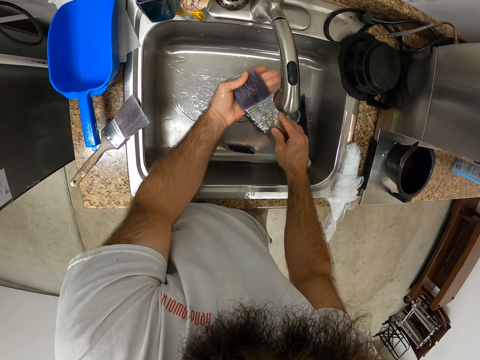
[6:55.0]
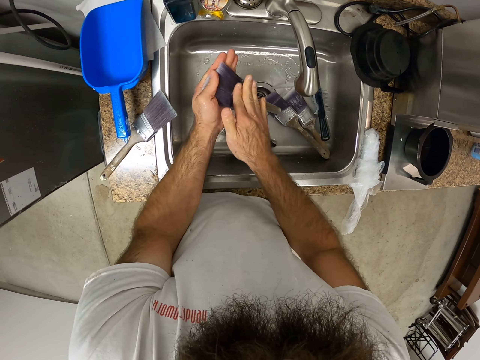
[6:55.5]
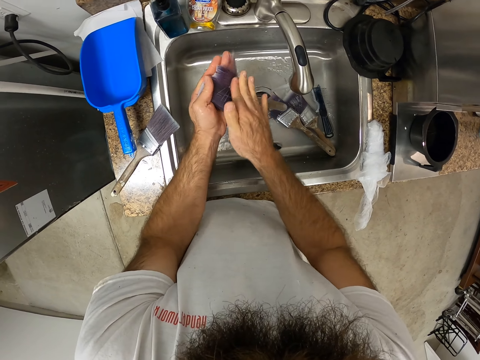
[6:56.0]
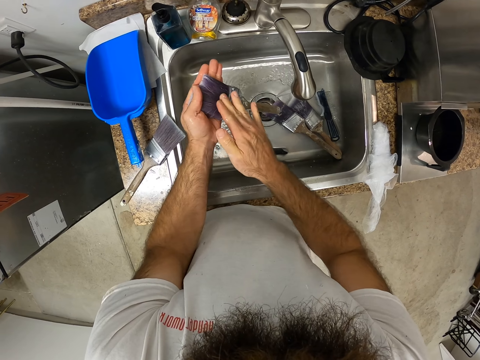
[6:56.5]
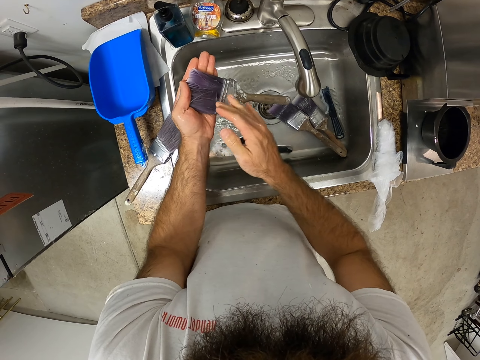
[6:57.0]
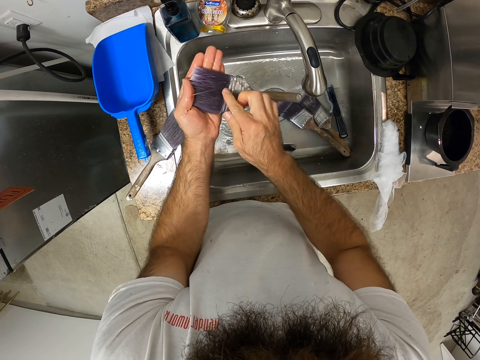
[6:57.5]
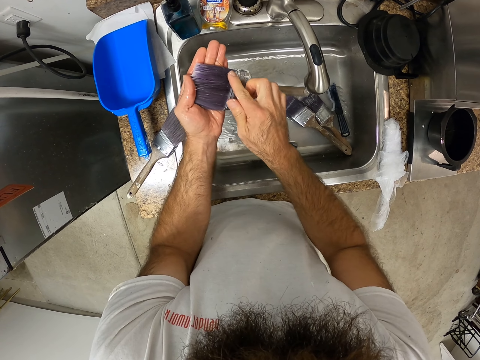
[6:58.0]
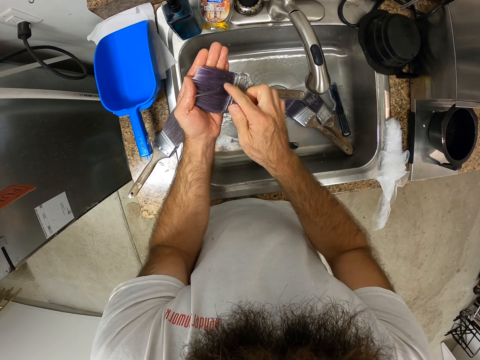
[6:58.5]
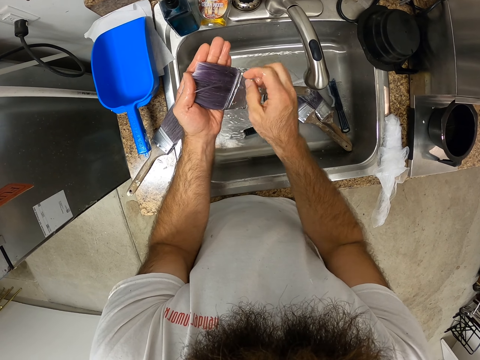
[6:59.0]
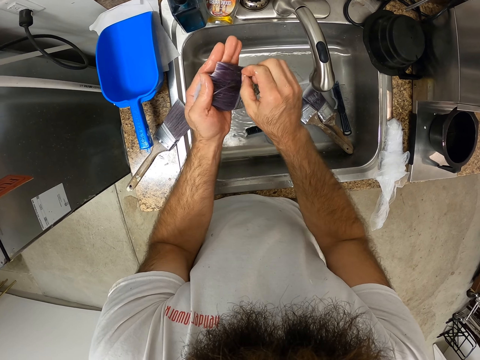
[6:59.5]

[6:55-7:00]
The camera wearer rinses the paint brush with both hands under the kitchen tap. They rub the brush with the hand. They clean the paint brush with both hands.
